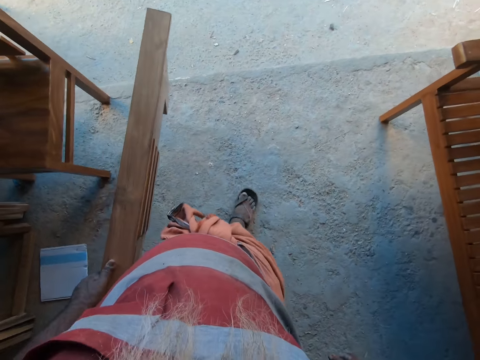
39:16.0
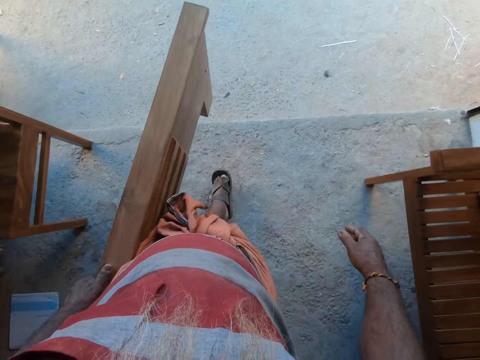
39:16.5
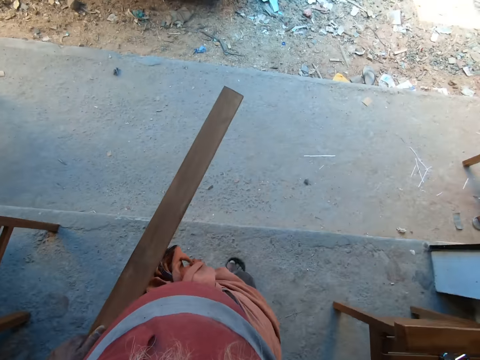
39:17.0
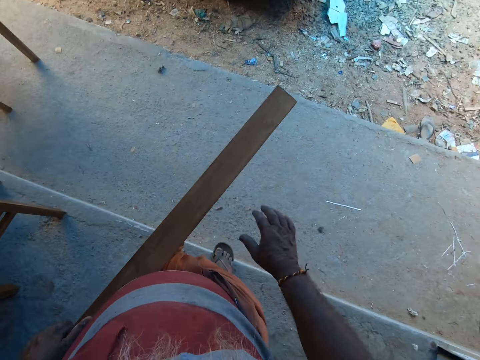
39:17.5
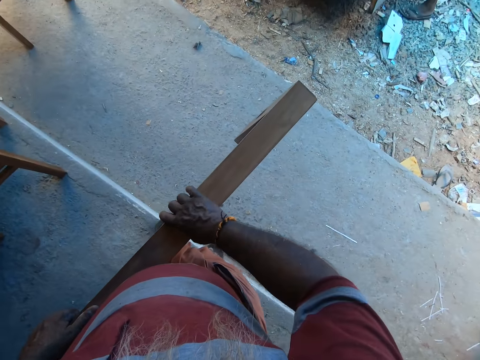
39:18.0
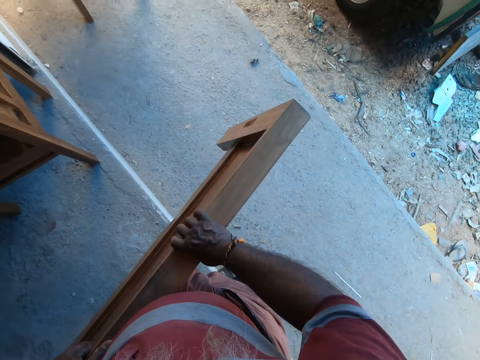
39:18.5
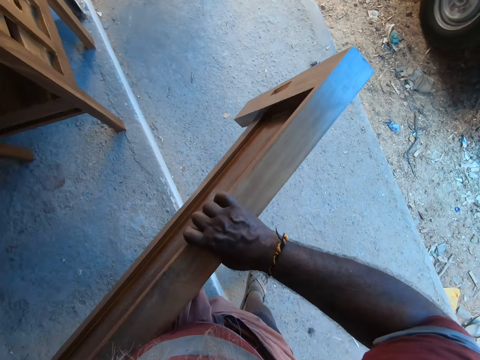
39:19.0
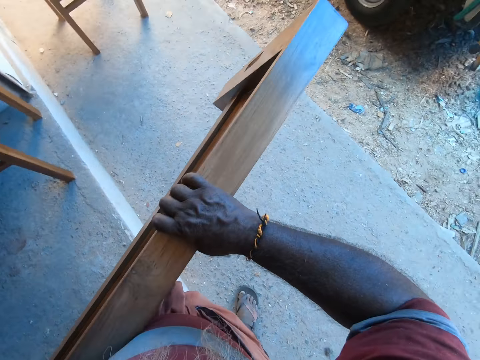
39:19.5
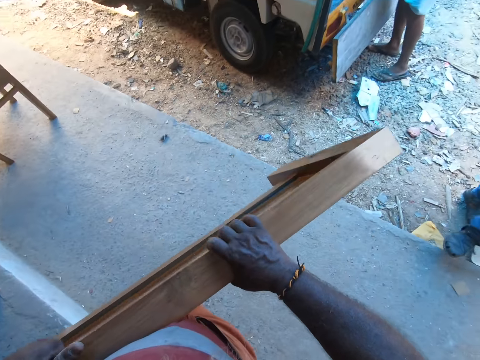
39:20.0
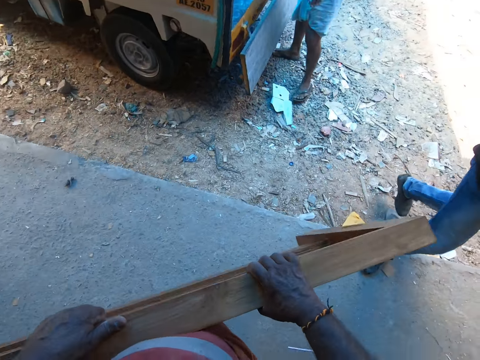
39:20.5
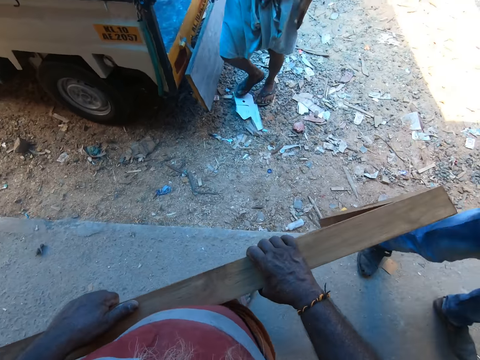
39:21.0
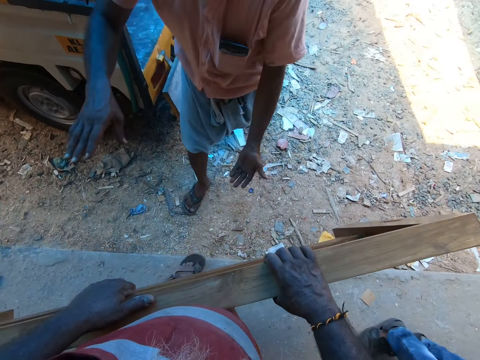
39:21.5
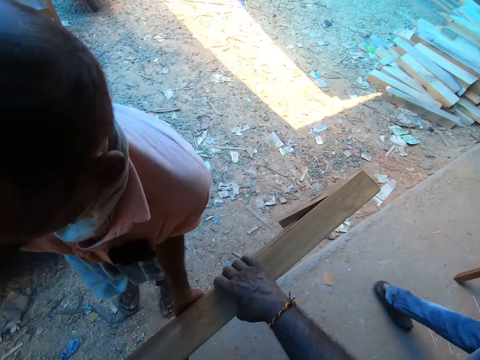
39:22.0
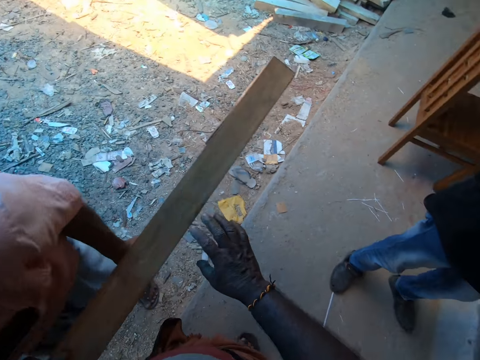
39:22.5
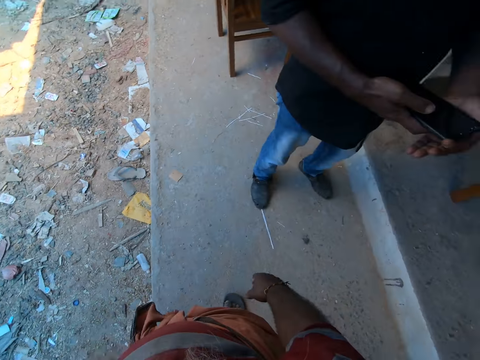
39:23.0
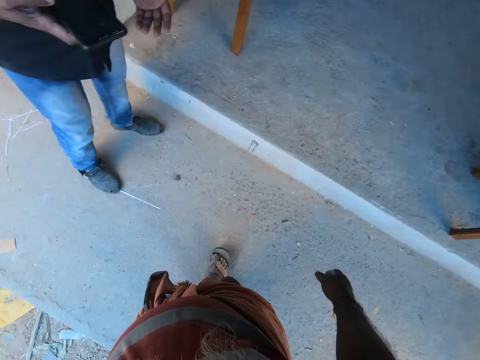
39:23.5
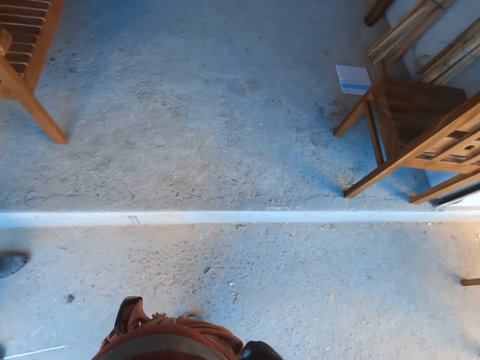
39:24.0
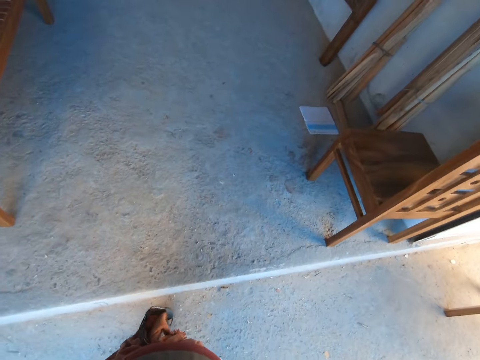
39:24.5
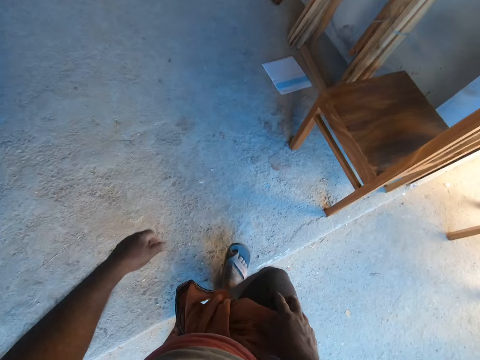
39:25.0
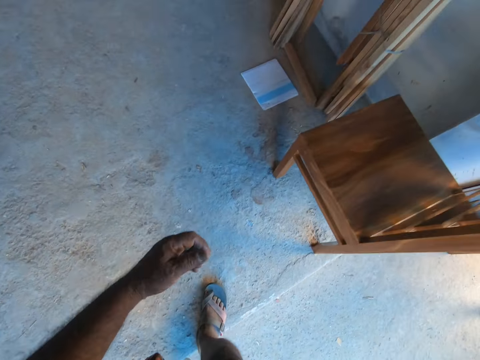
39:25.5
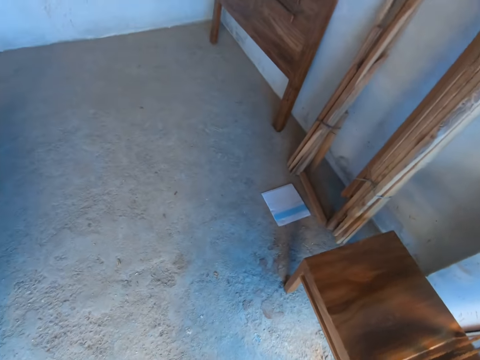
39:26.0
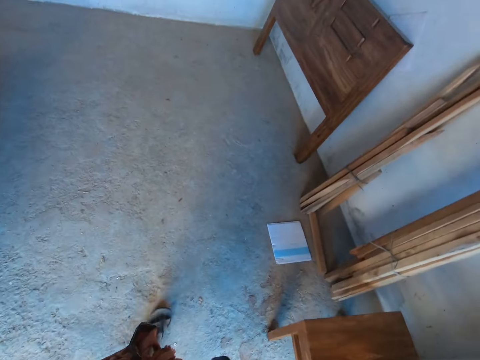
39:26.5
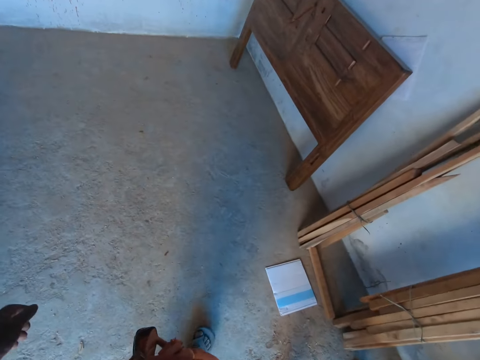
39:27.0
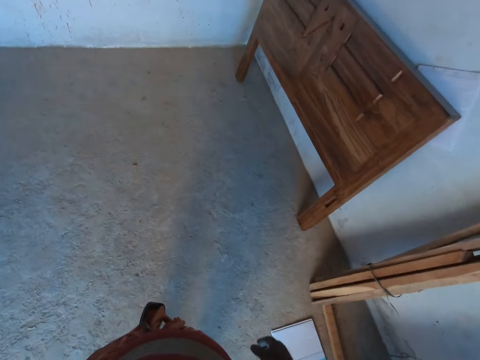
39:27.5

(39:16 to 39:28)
The camera wearer carries the bed footboard with both hands. He passes the bed footboard to a man. The man collects the bed footboard from the camera wearer with both hands. The camera wearer walks to the shop.

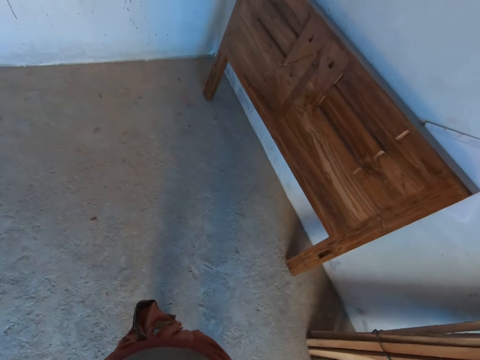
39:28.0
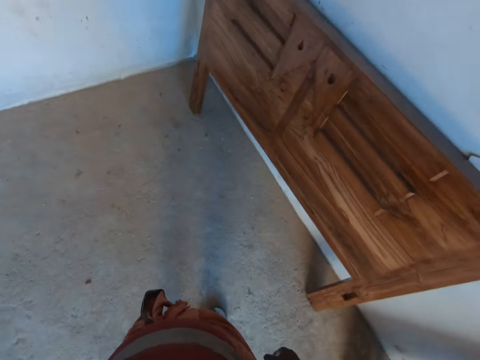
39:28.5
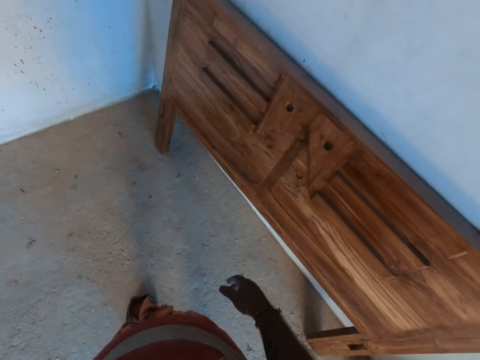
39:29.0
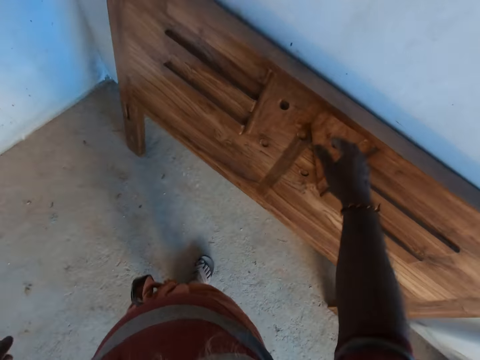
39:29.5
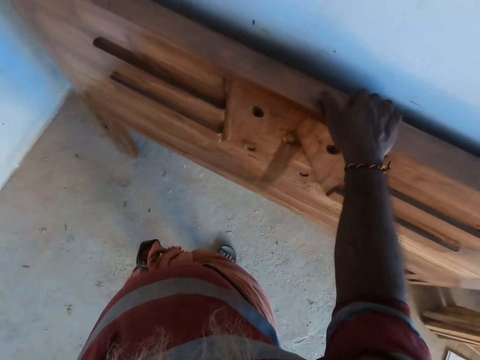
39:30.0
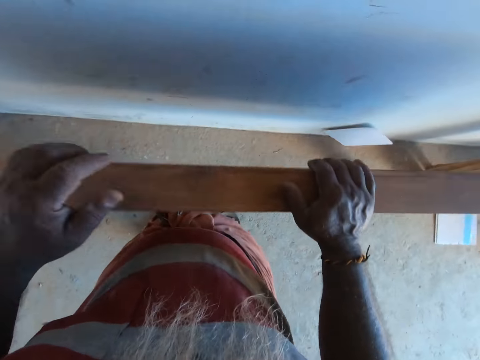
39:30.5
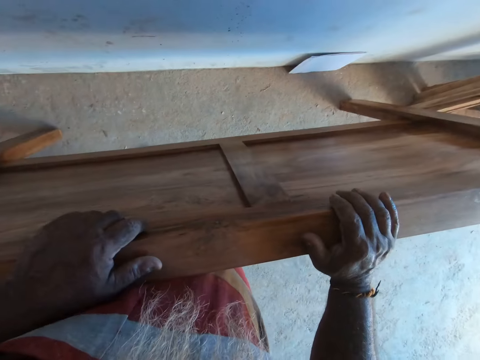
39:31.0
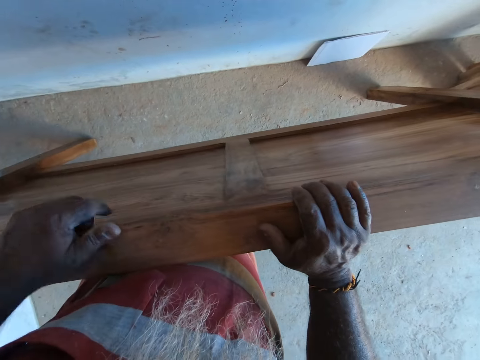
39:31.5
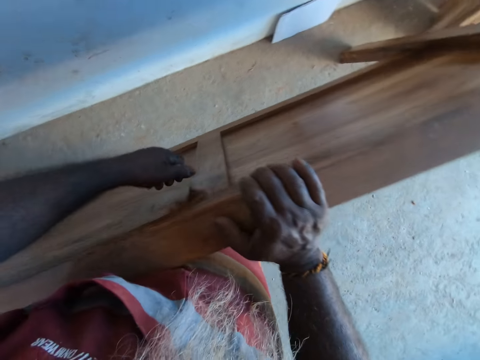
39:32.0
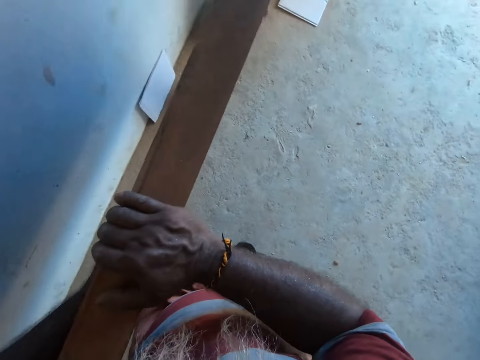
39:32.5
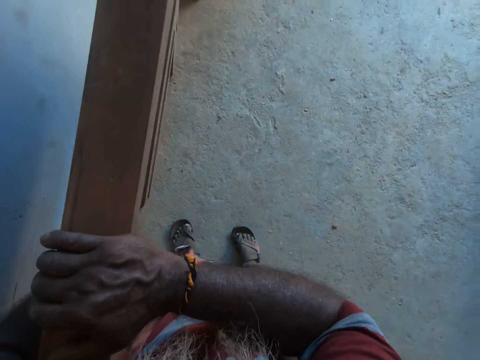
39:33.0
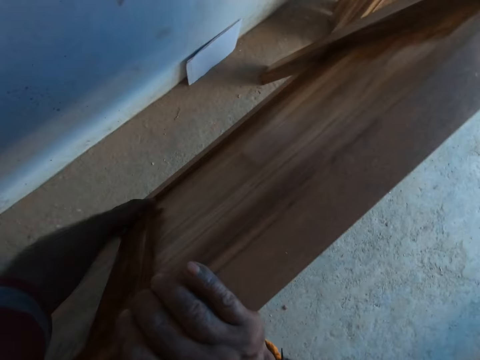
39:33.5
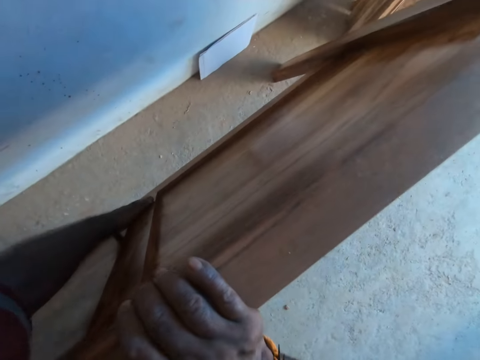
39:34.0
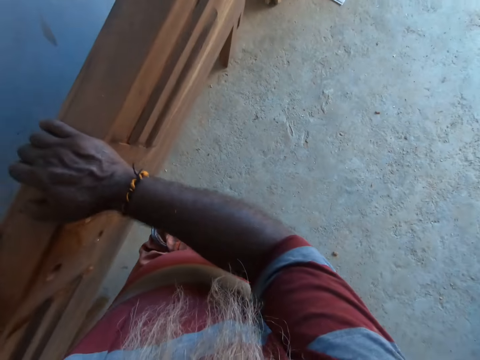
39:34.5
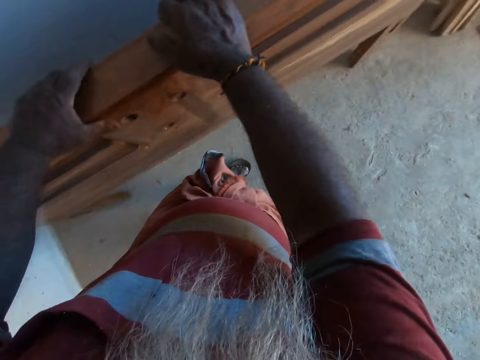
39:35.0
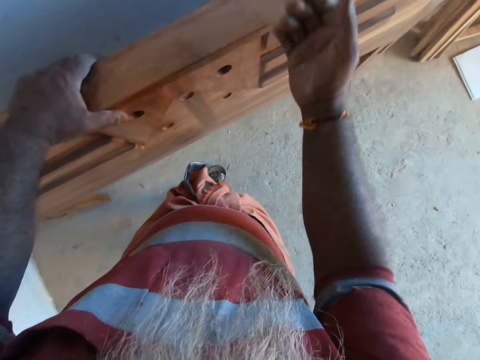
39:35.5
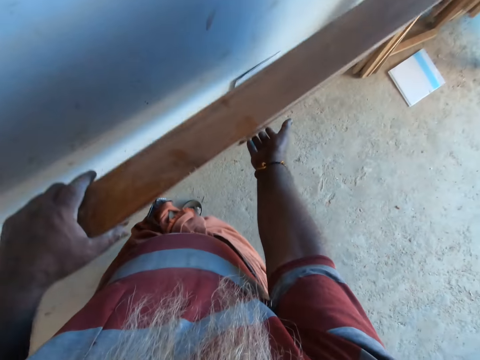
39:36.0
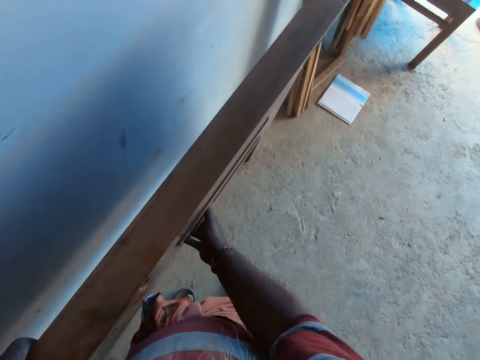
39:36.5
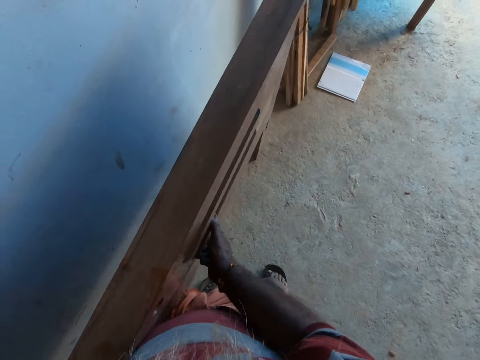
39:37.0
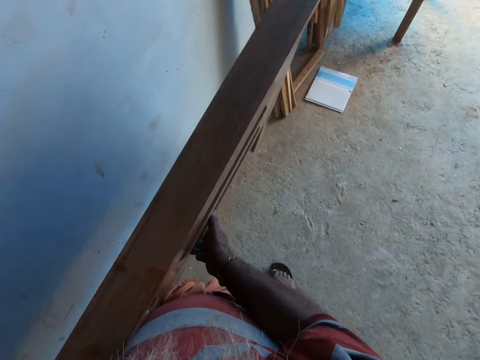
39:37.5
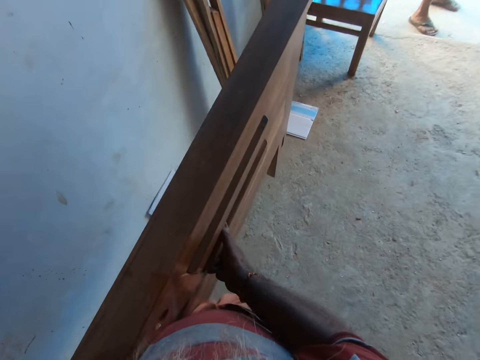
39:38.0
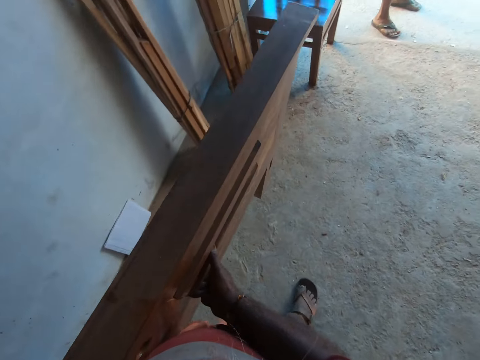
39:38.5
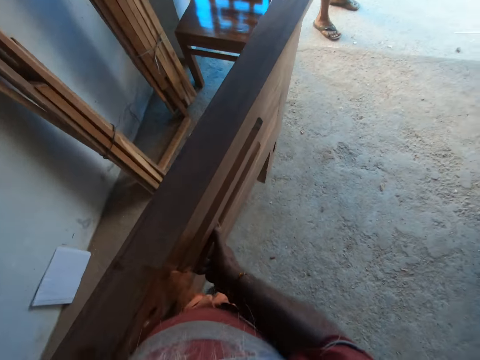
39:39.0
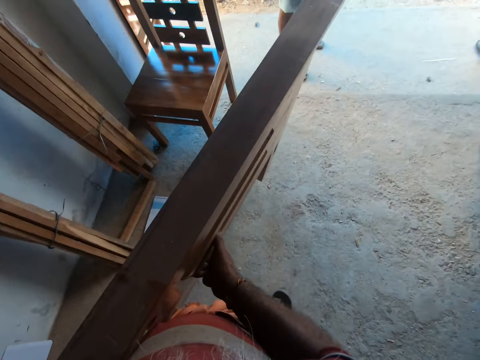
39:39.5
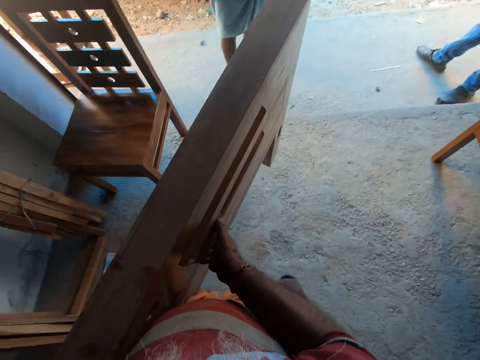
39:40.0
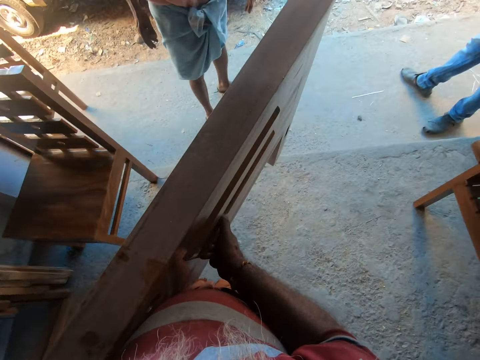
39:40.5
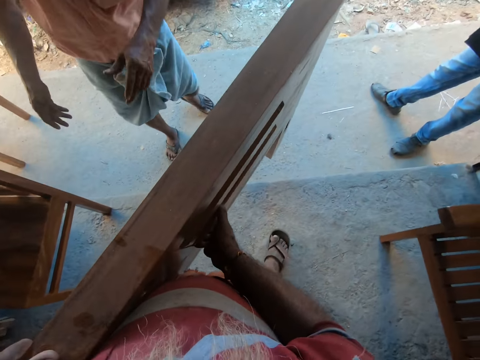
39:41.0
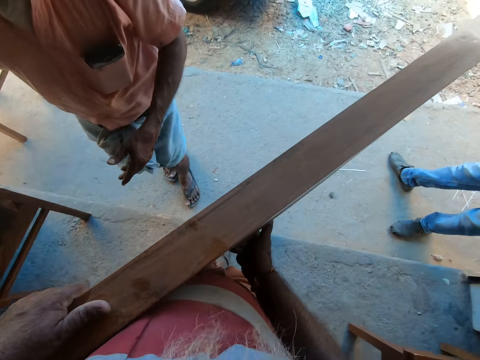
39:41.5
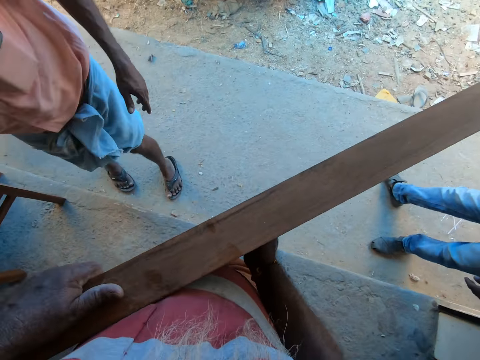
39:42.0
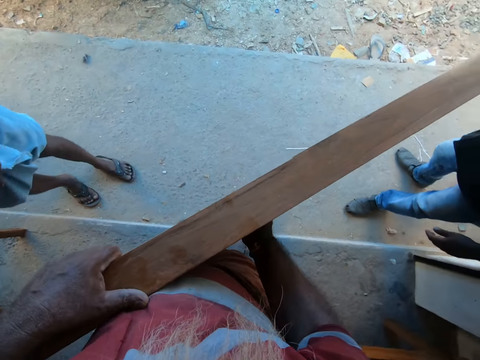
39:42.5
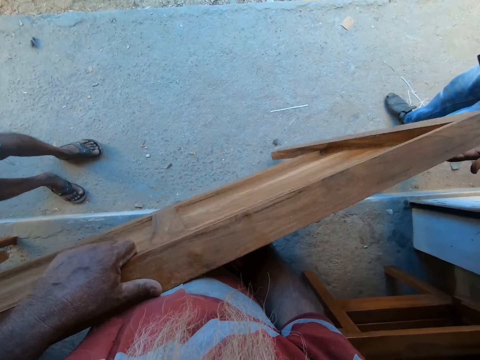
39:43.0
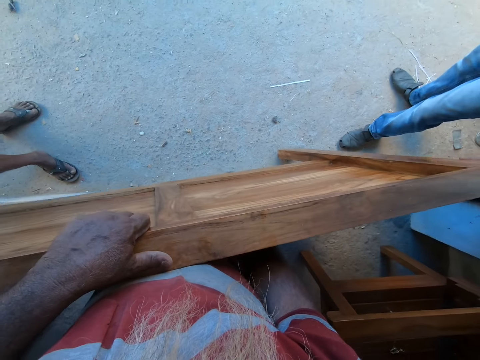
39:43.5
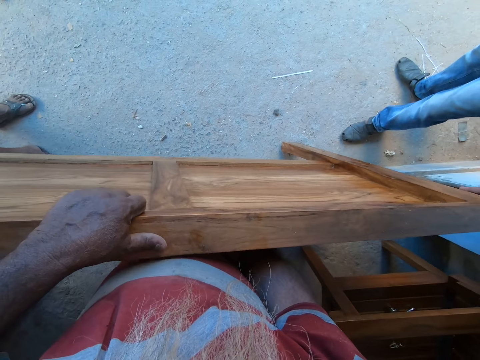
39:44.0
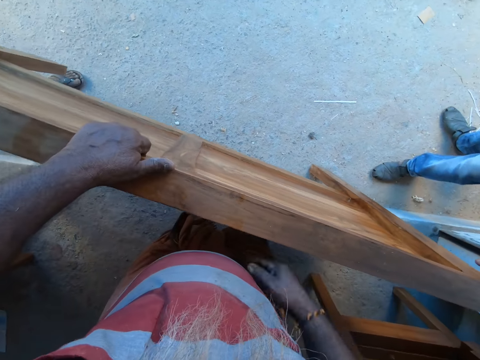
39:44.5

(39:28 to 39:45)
The camera wearer holds a bed headboard on the floor with his right hand. He holds the bed headboard on the floor with both hands. He carries the bed headboard from the floor with both hands. A man touches the bed headboard with his left hand. The camera wearer drops the bed headboard on the floor with both hands.
